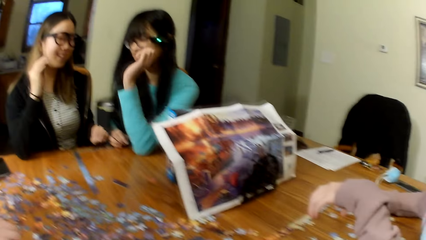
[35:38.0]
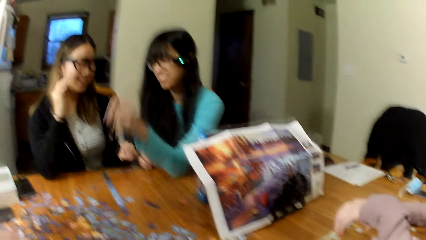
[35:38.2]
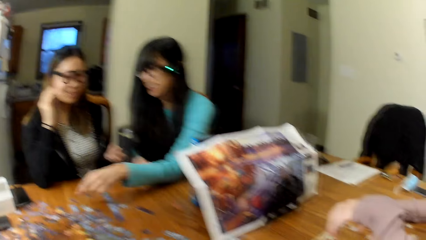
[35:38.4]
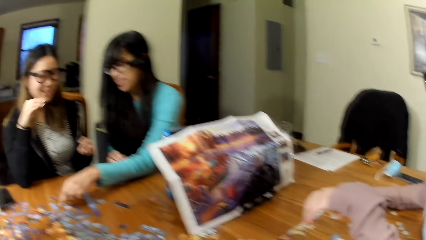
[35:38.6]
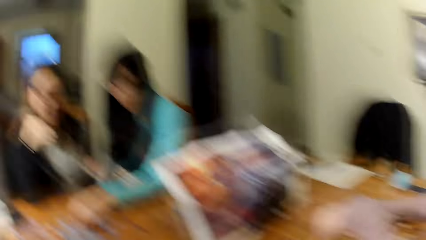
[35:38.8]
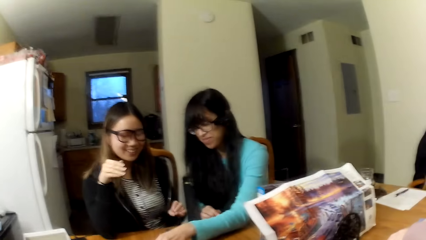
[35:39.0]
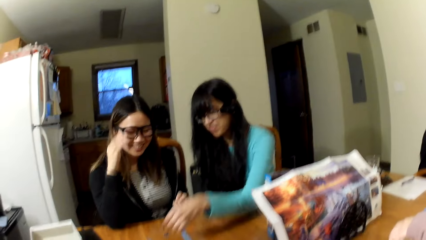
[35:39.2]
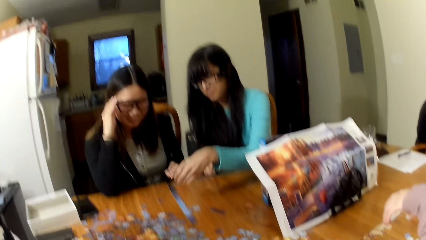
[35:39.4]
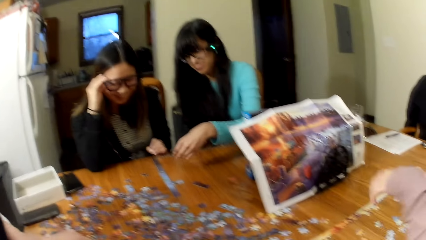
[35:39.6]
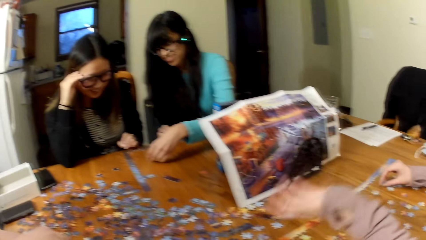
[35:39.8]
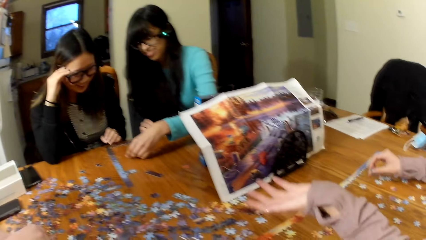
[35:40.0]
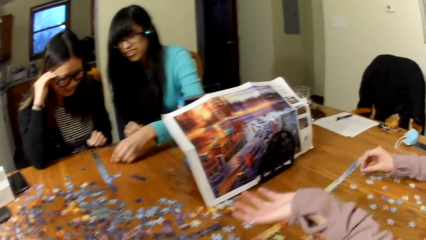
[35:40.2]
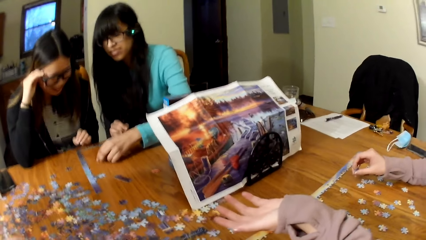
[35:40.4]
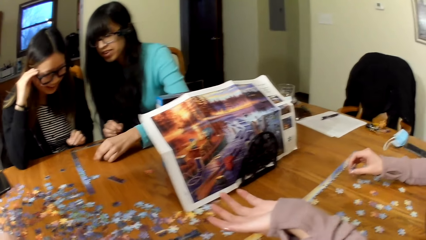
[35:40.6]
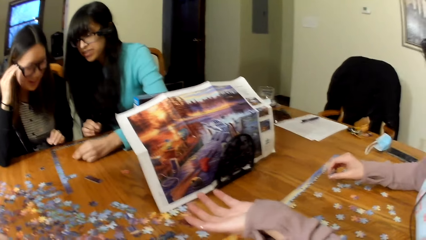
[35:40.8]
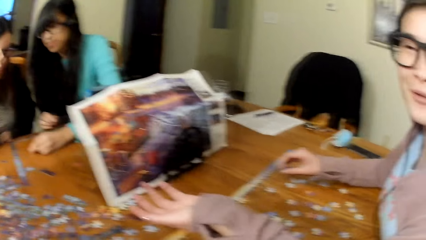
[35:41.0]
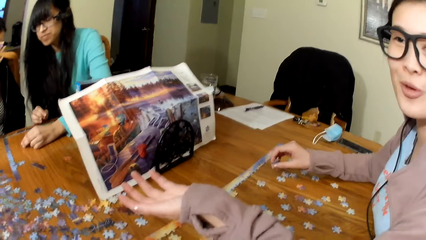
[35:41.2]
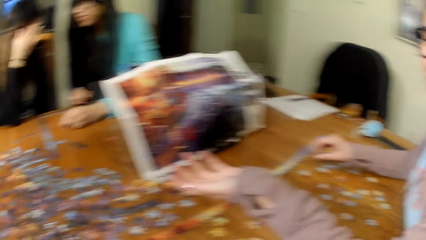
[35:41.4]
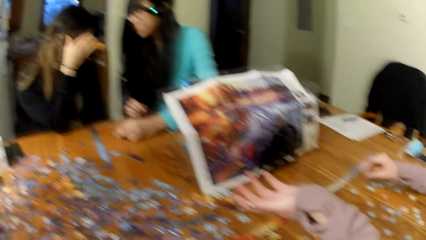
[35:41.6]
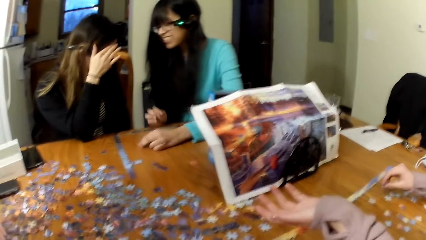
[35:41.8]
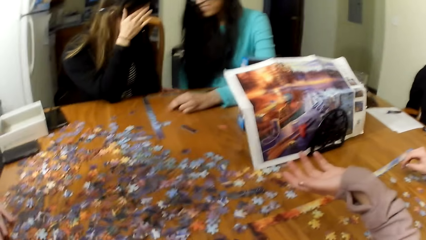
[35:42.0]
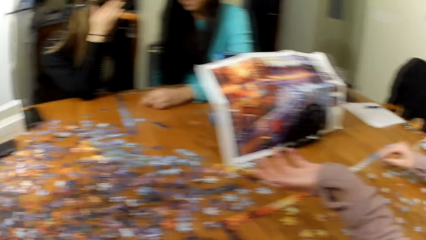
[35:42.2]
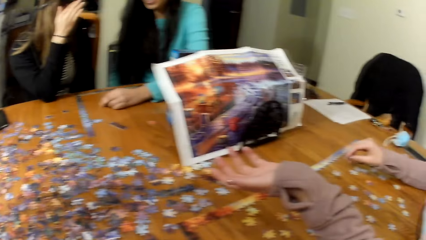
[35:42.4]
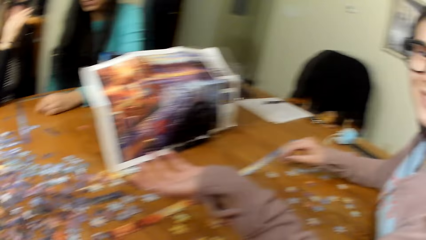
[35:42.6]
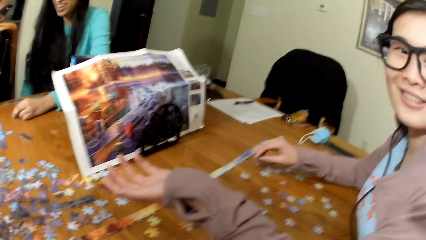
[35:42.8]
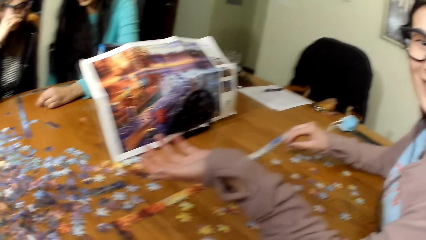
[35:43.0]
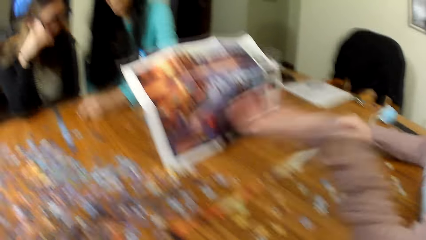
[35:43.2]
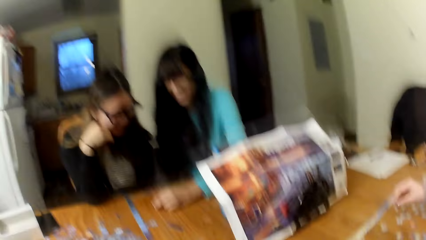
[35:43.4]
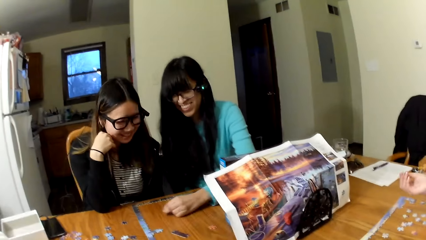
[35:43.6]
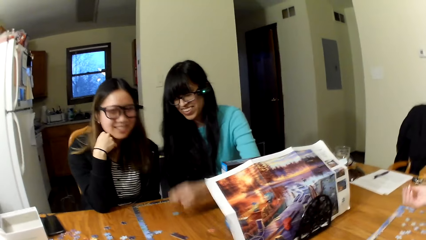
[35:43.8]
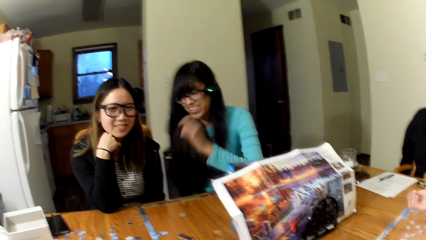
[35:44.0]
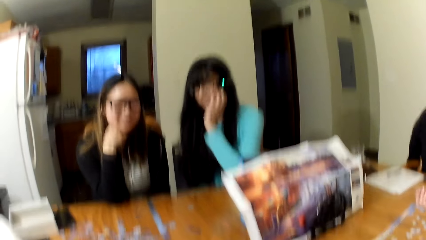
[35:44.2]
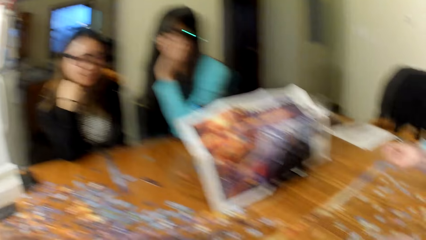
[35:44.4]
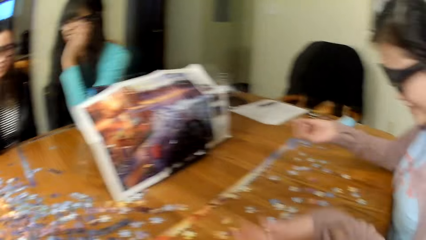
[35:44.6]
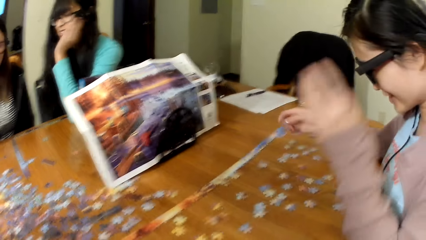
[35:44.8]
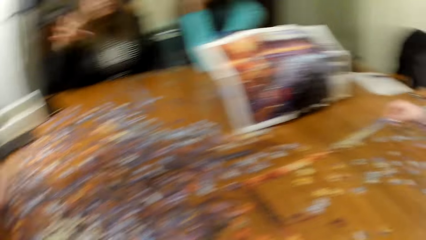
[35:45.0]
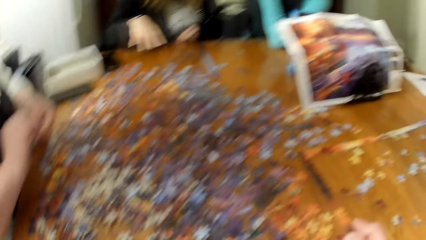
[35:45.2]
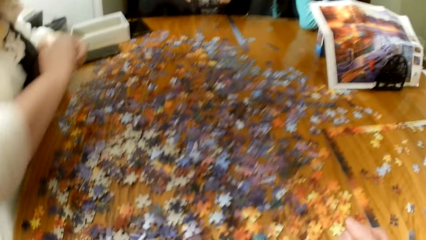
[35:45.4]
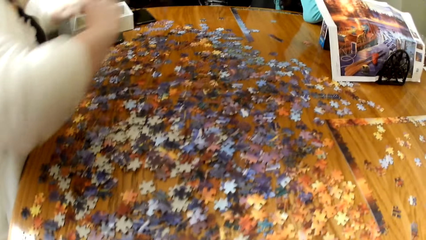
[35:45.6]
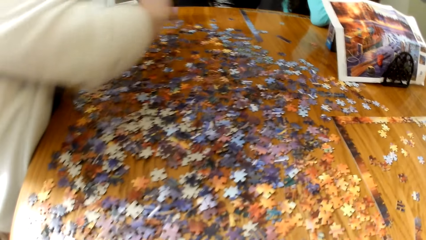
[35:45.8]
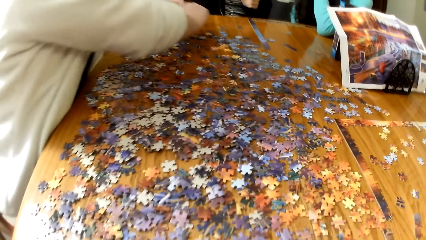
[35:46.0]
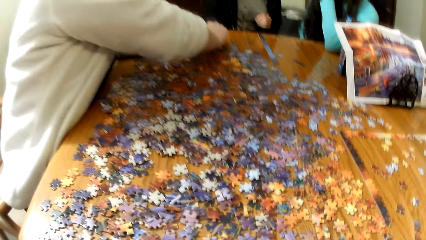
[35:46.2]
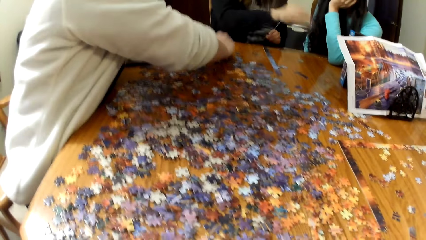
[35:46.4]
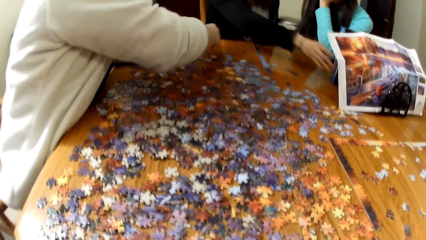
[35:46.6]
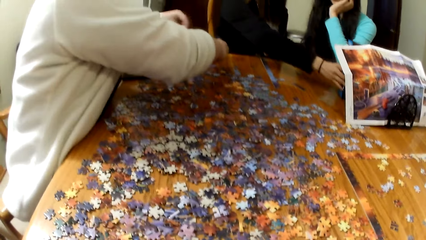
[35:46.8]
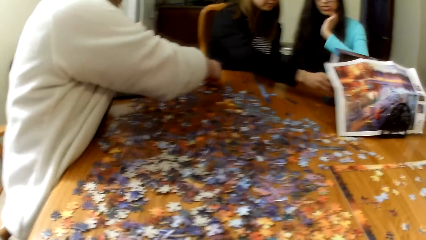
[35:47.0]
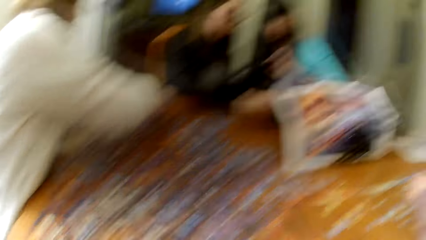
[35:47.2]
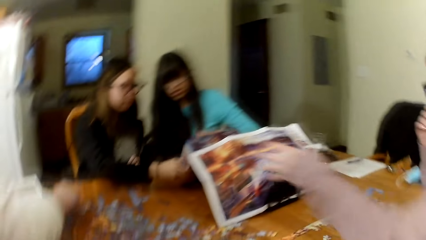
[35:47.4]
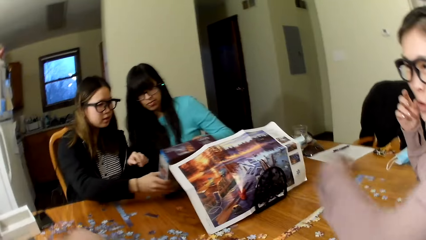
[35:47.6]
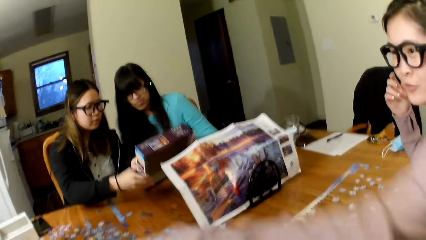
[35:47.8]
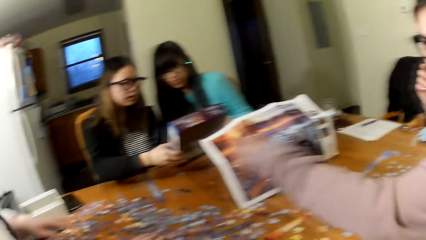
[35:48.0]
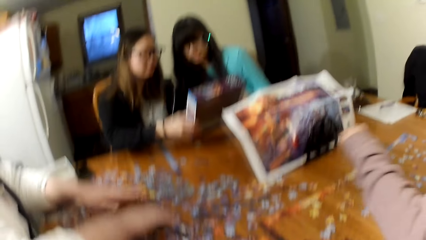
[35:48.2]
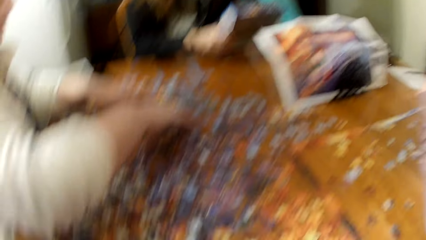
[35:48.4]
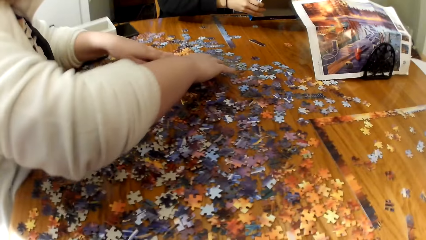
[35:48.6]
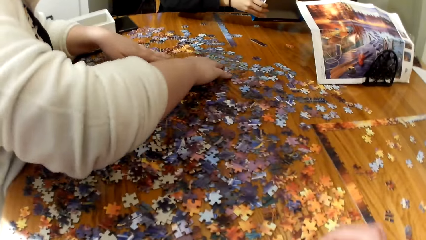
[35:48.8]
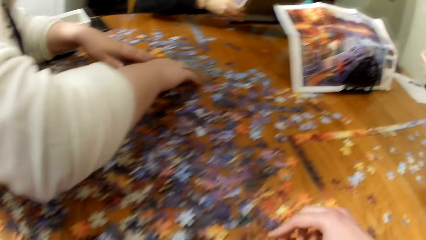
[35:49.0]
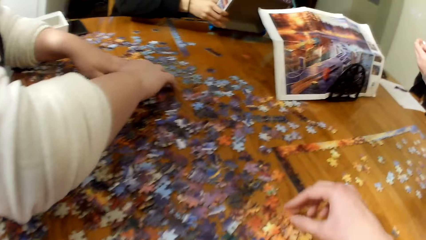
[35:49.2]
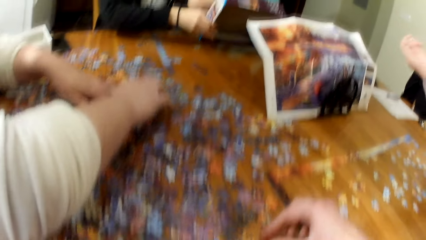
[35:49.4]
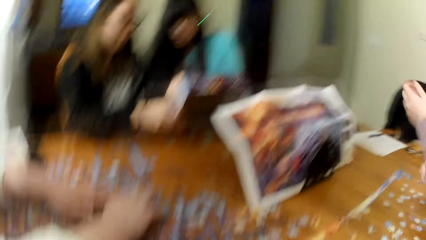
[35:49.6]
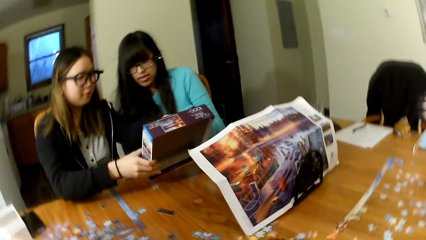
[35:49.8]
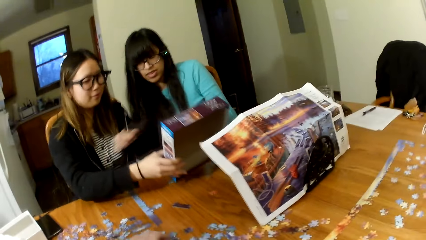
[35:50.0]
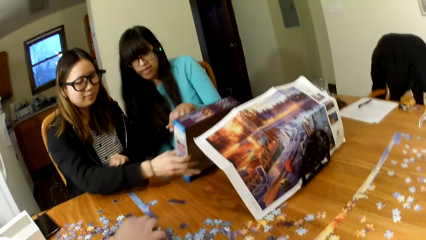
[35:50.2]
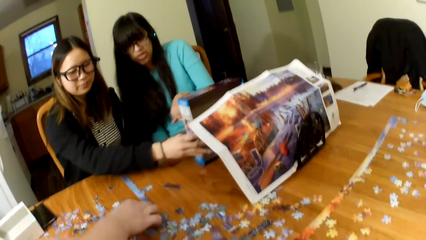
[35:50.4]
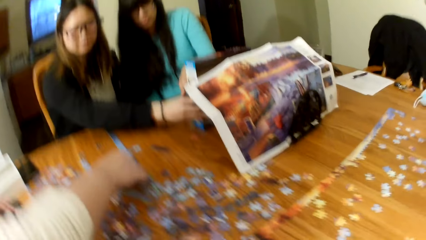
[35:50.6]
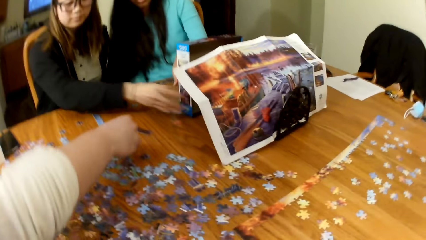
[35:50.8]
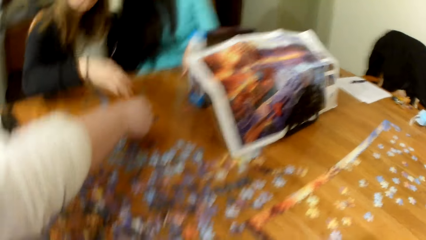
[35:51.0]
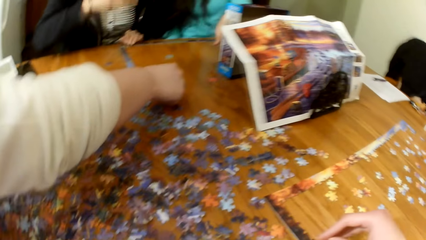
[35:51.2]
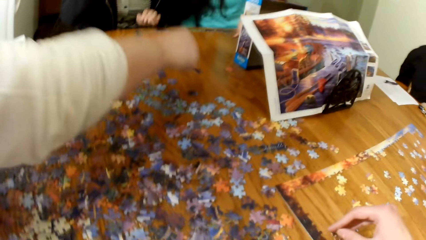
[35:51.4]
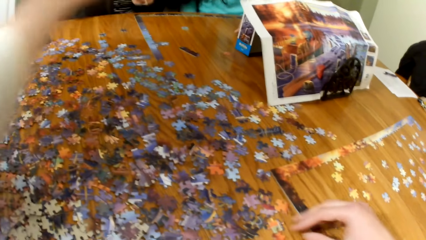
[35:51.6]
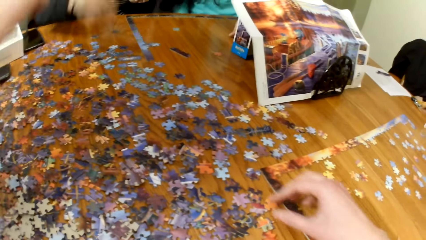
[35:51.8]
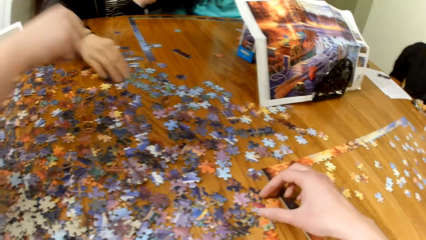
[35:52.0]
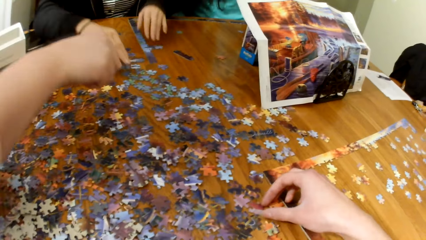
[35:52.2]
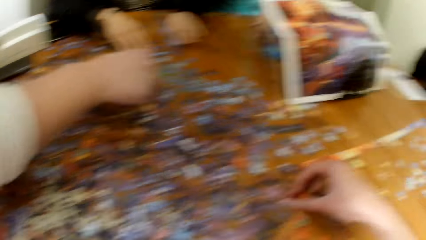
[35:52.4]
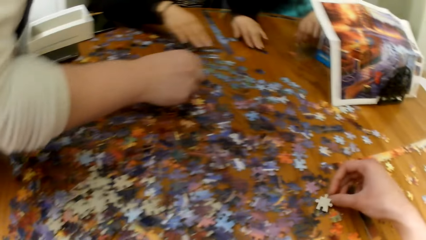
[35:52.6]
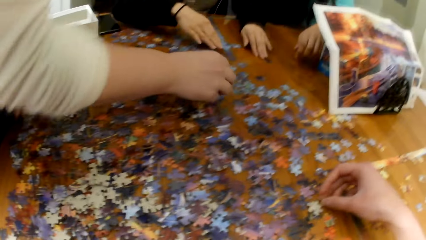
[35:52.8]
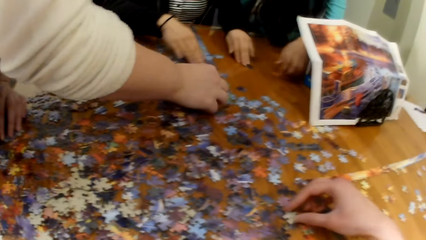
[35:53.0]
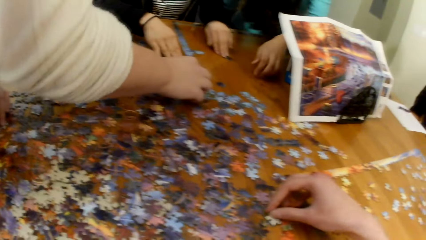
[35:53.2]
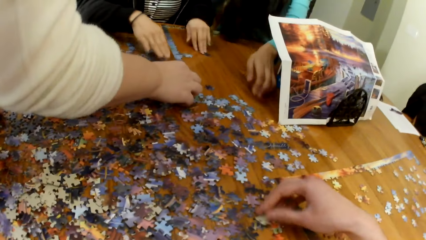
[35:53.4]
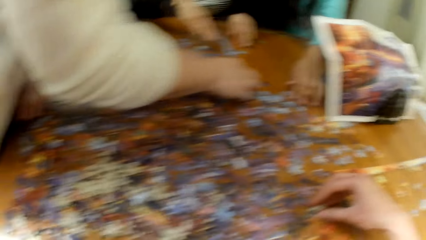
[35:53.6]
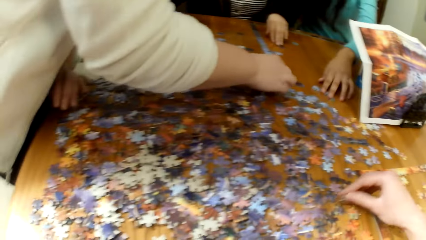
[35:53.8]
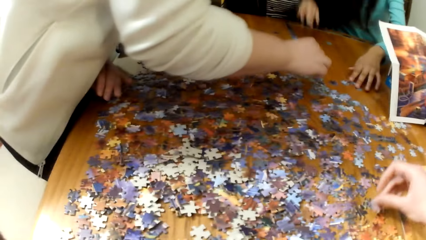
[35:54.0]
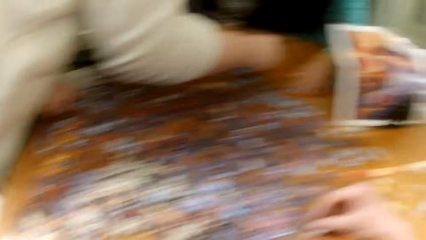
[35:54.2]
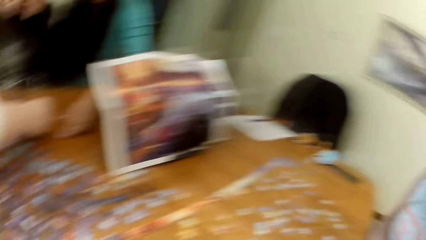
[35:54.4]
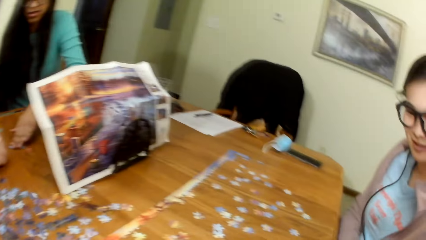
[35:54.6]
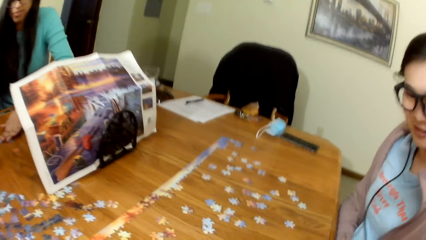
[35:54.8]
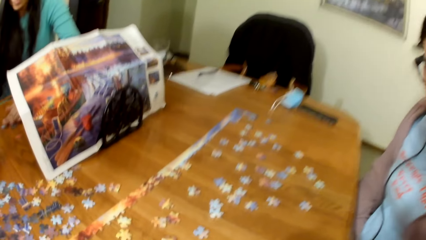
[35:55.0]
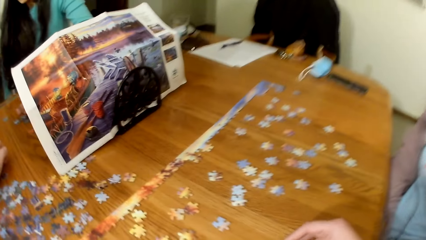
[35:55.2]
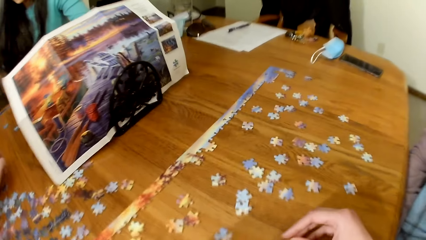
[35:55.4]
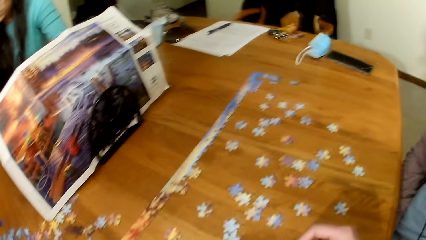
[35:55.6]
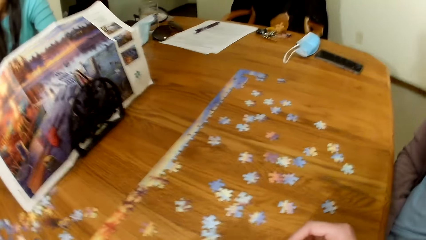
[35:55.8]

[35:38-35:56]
A lady gathers puzzle cards. Another lady picks a box, puts down the box, and gathers the puzzle cards. A third lady gathers the puzzle cards.
